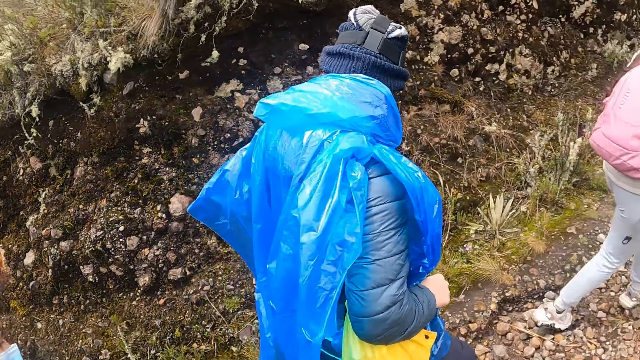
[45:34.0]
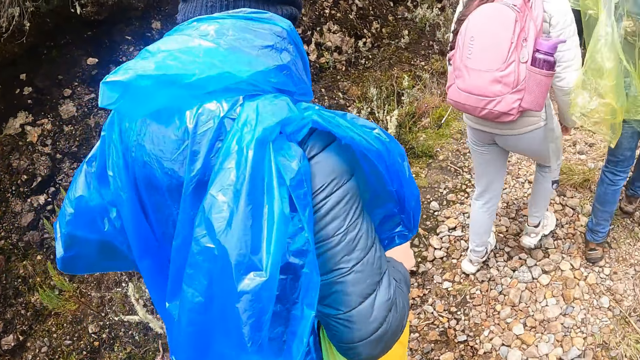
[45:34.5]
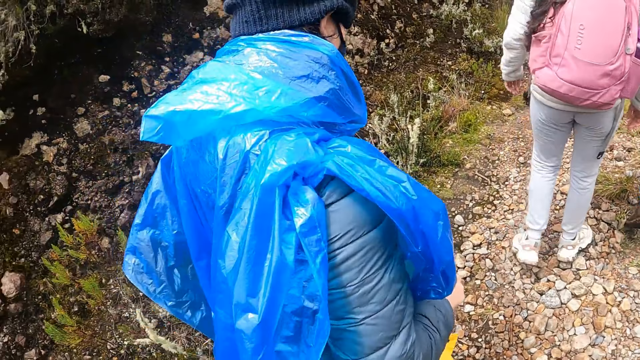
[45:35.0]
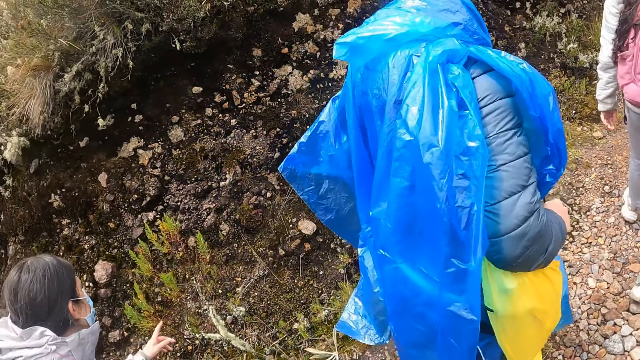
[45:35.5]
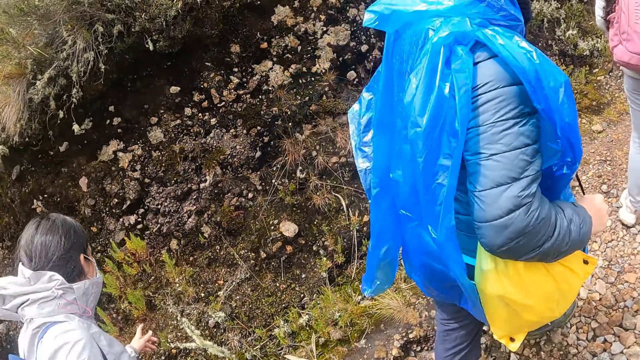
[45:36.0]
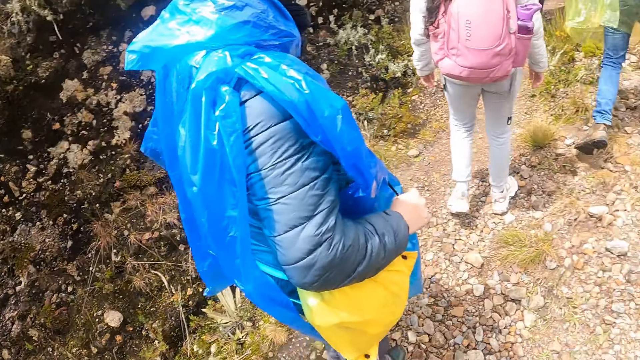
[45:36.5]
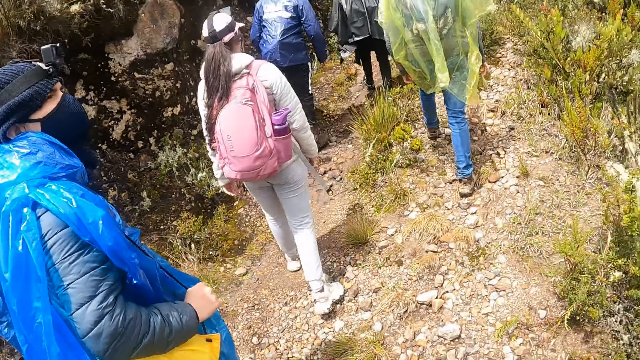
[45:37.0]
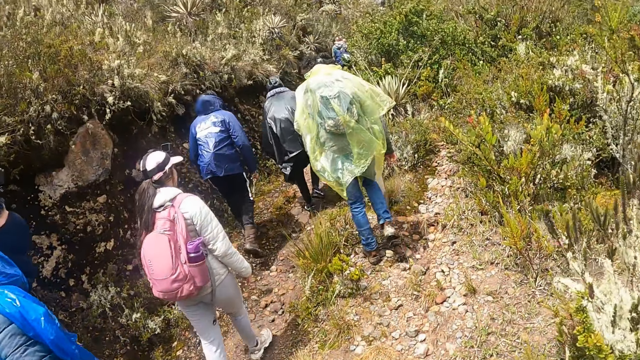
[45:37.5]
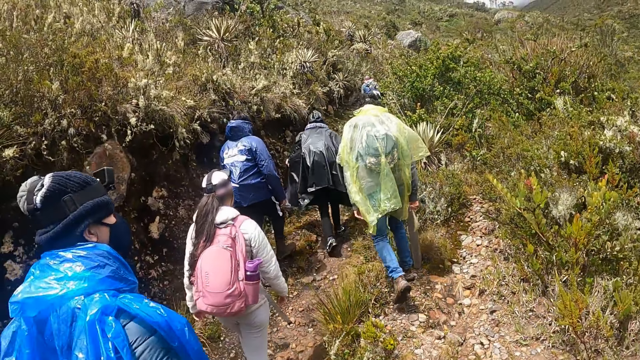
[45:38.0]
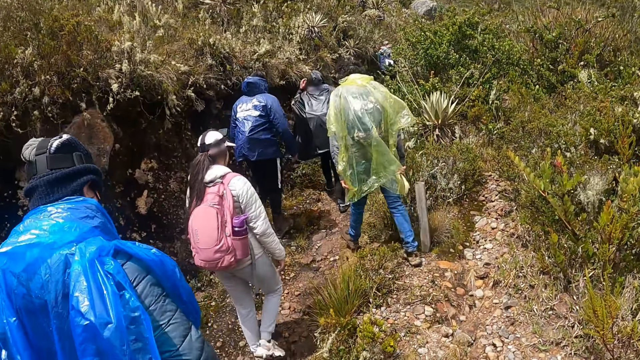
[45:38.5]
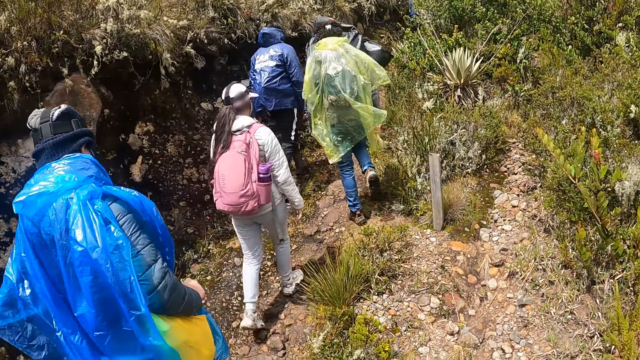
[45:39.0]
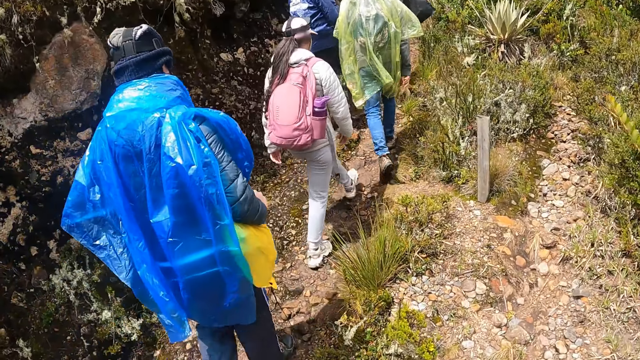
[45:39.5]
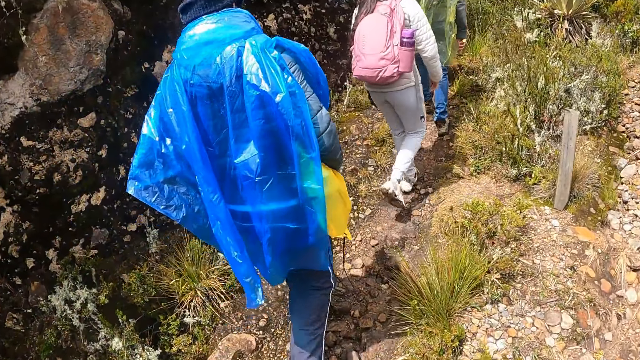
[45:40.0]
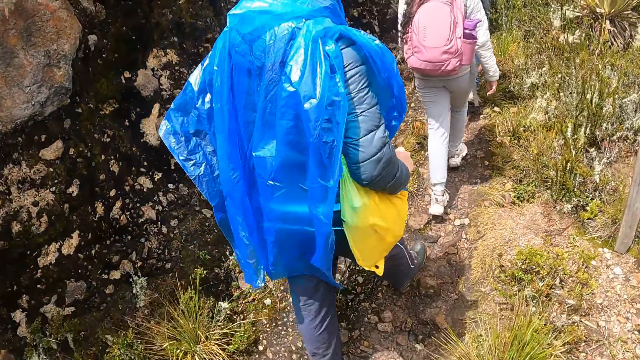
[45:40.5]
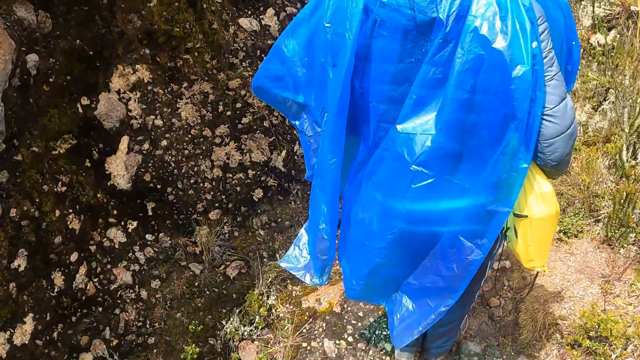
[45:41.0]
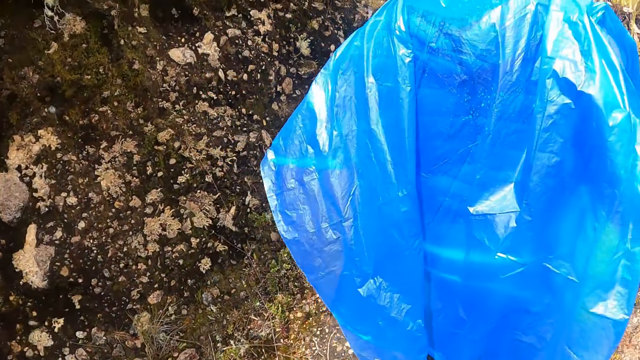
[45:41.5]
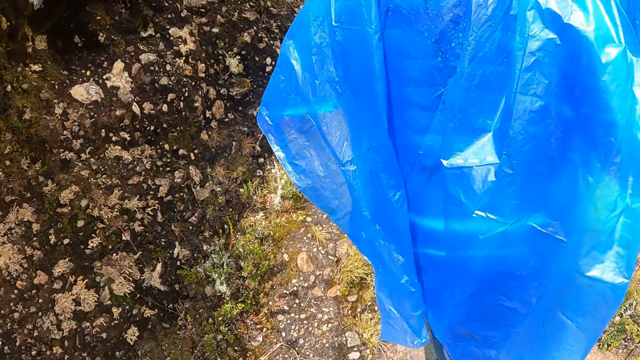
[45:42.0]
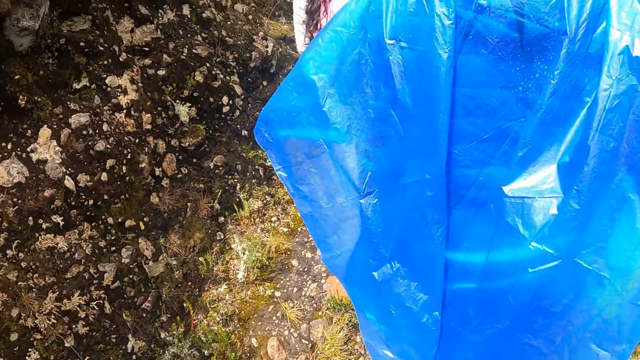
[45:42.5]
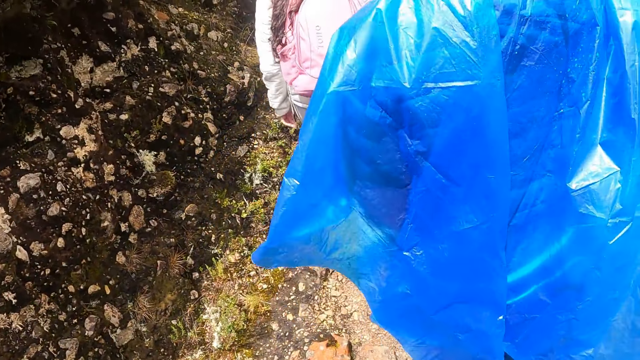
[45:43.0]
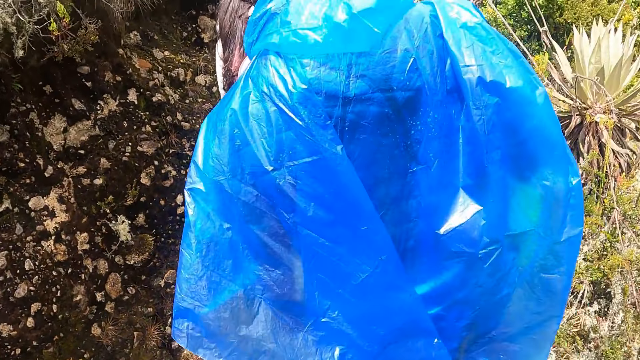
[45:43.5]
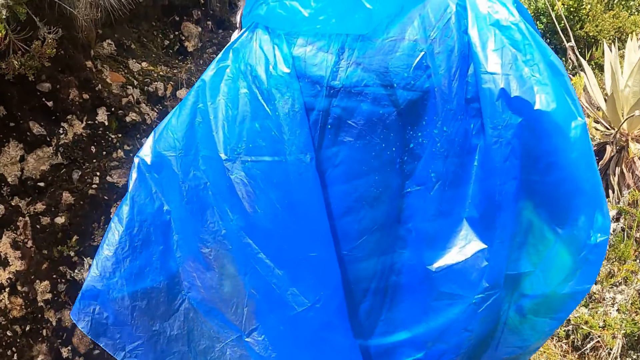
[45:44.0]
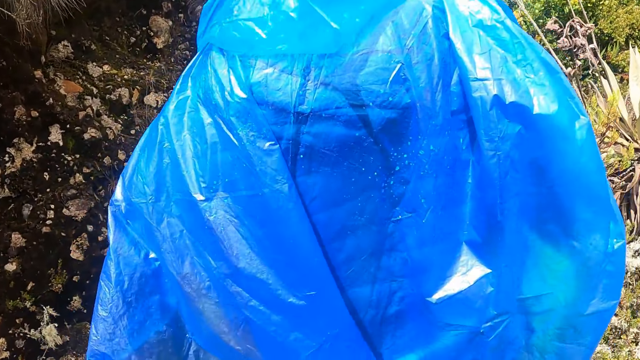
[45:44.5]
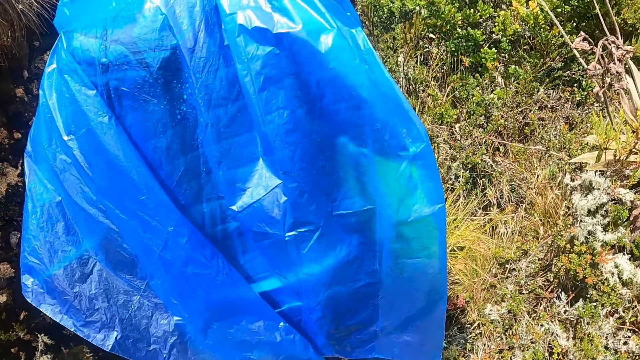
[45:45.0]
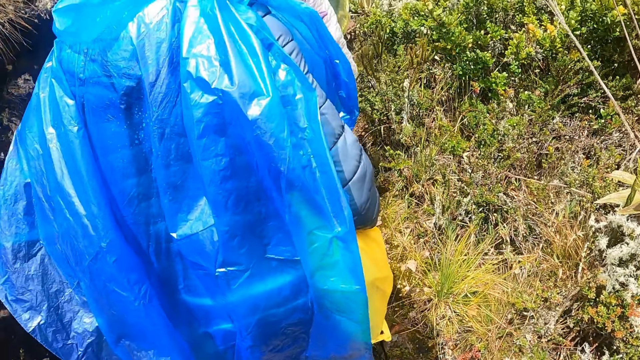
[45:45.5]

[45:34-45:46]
The camera wearer walks towards the hill.

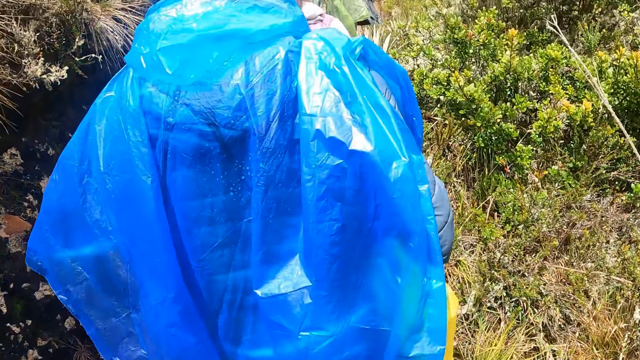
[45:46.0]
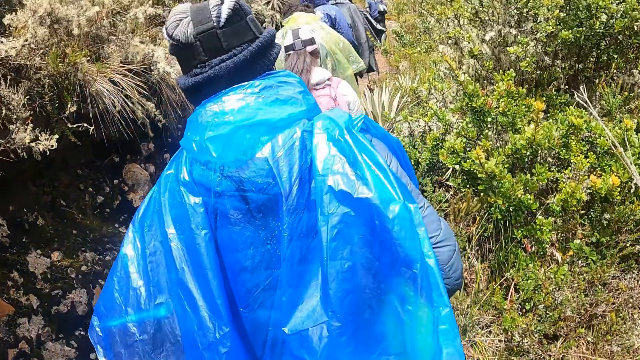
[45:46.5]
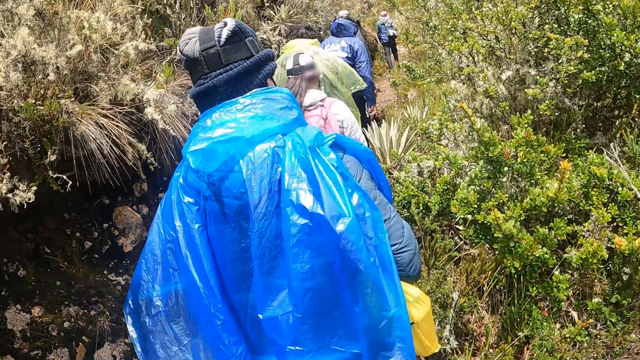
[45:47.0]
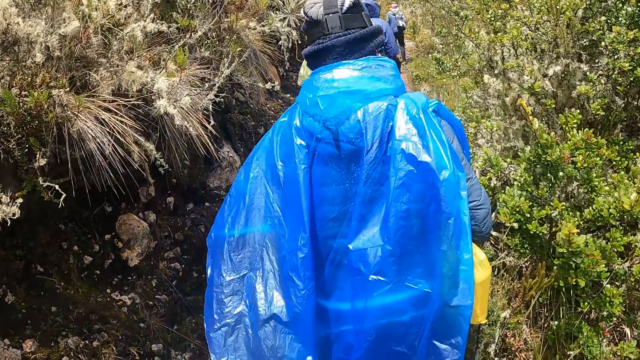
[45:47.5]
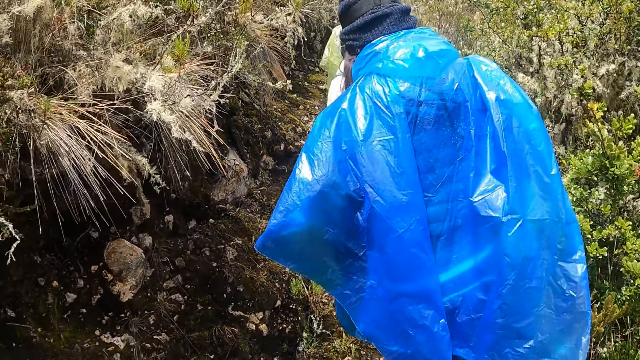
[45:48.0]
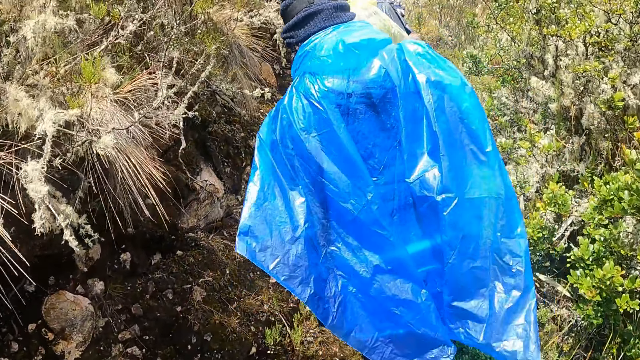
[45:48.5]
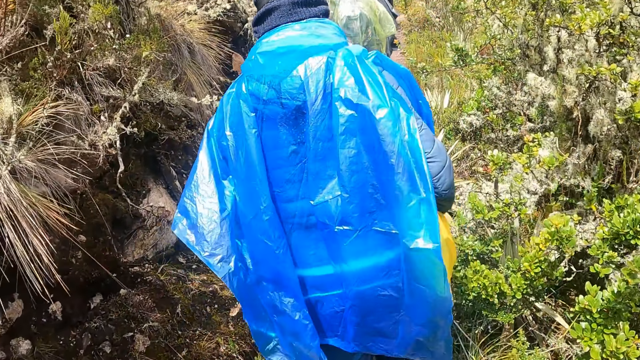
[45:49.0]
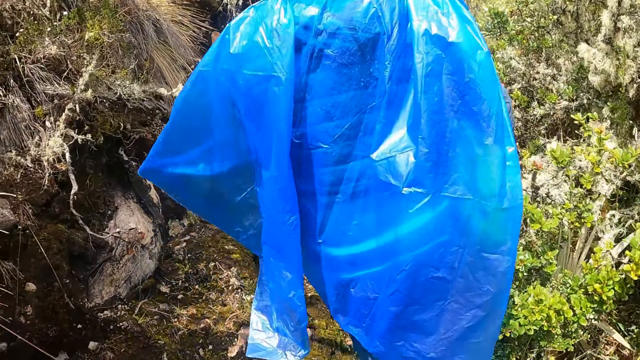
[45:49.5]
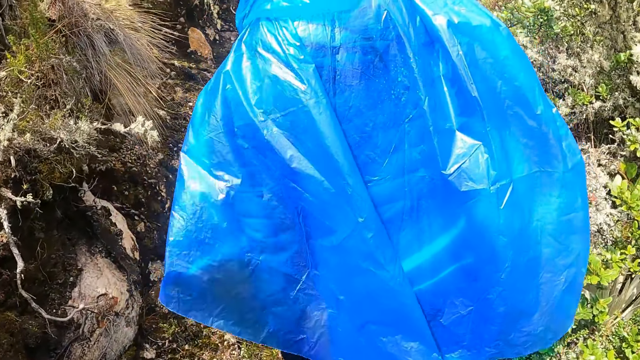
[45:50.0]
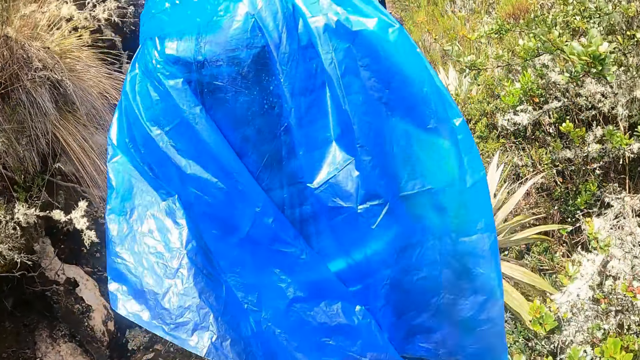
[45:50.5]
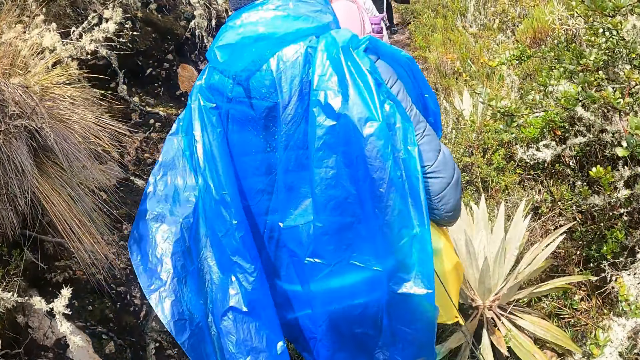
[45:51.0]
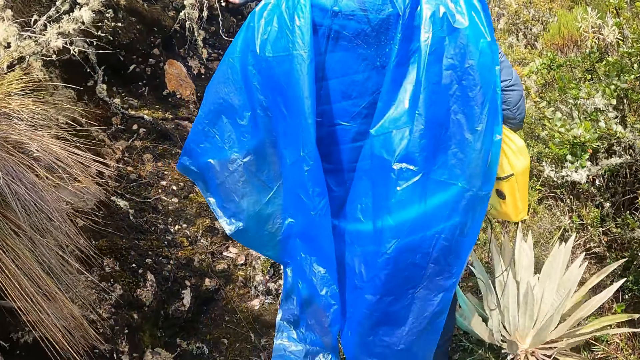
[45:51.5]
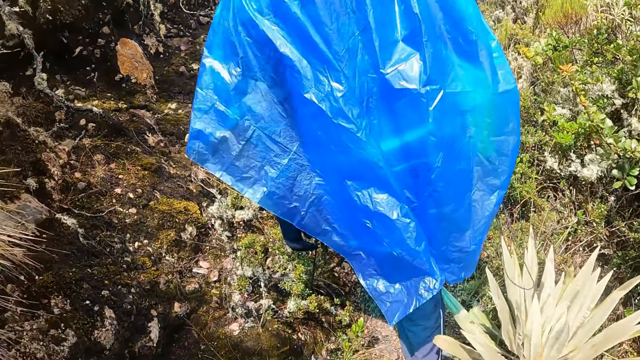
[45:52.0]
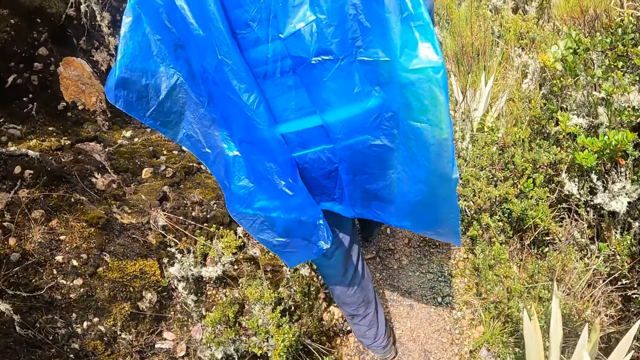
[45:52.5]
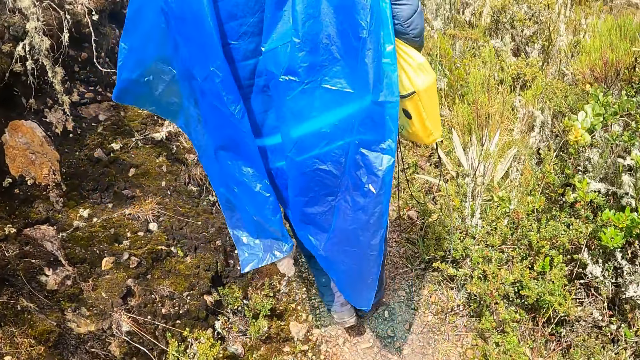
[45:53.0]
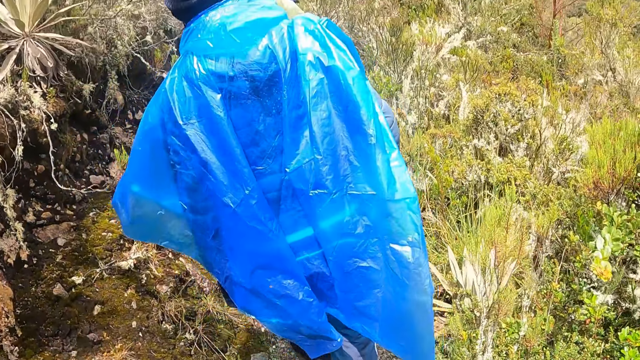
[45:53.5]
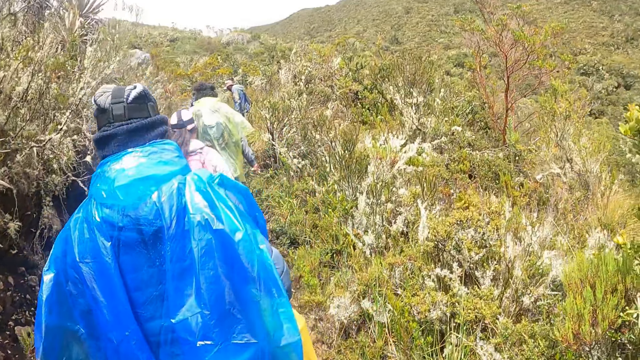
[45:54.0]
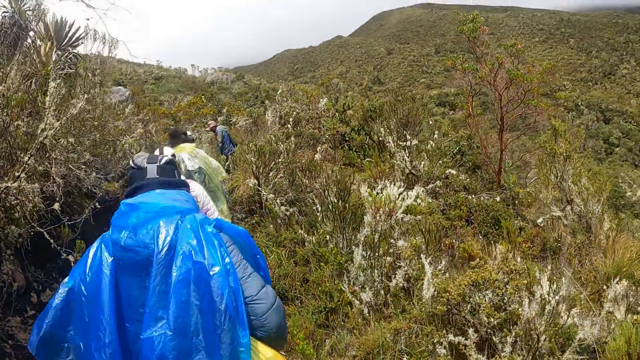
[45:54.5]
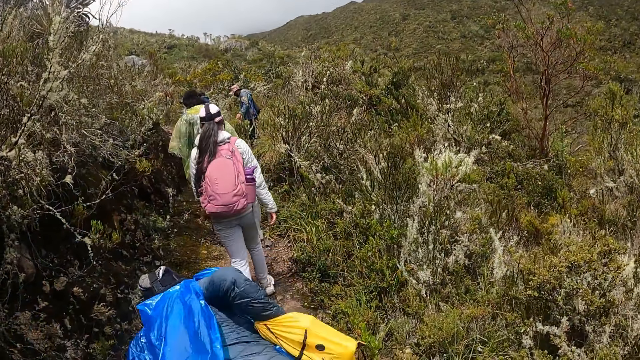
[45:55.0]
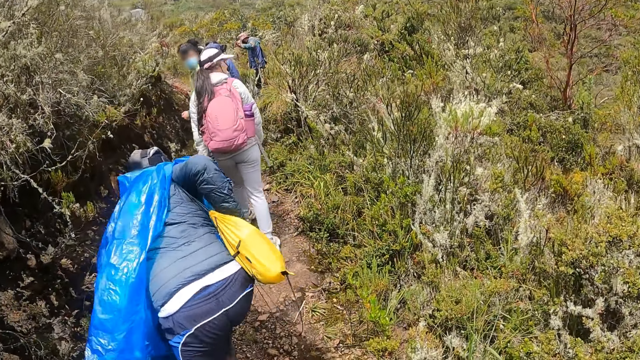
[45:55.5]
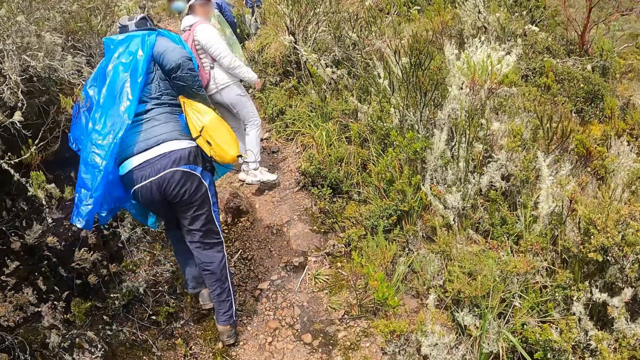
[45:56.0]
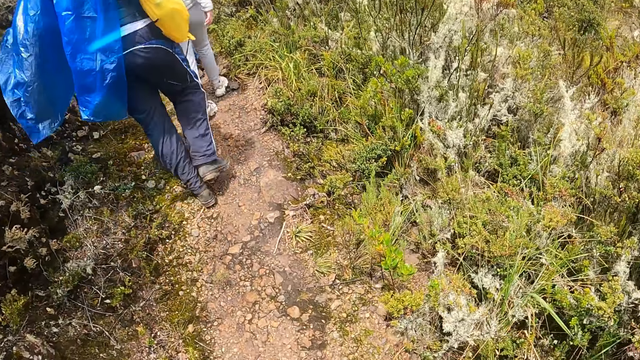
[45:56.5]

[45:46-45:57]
The man trips.
